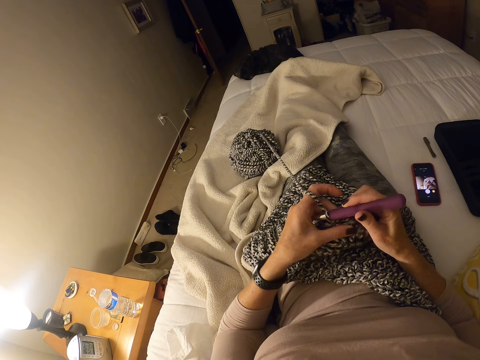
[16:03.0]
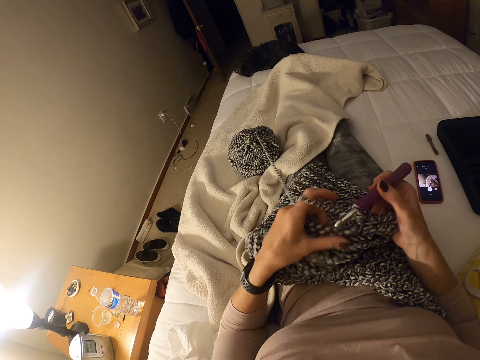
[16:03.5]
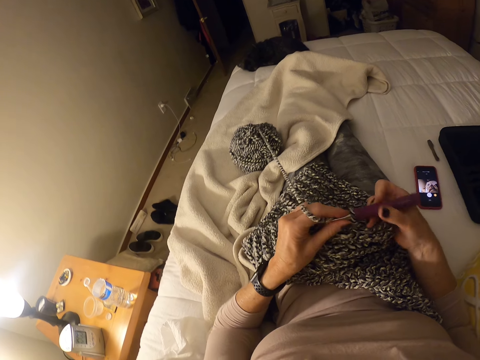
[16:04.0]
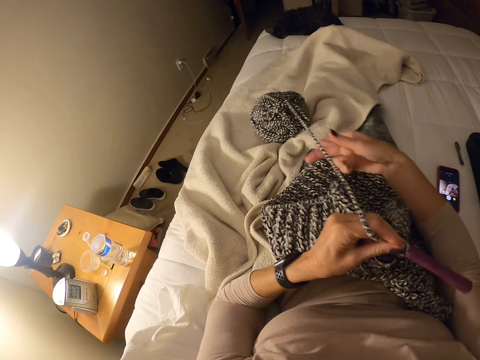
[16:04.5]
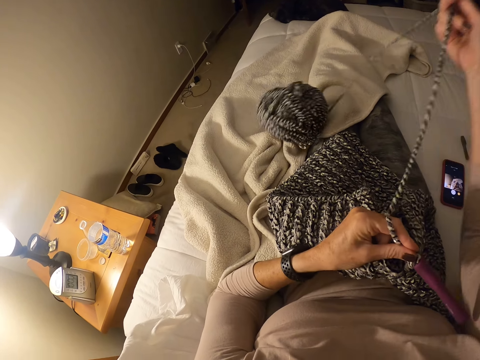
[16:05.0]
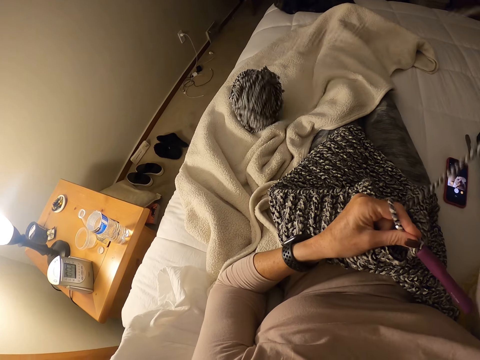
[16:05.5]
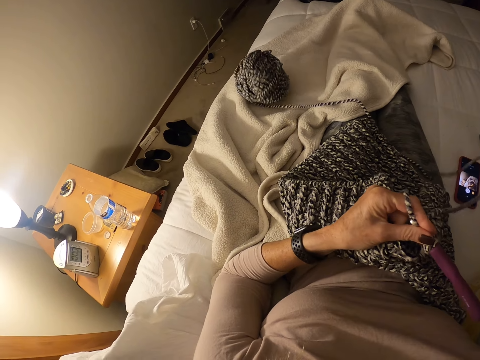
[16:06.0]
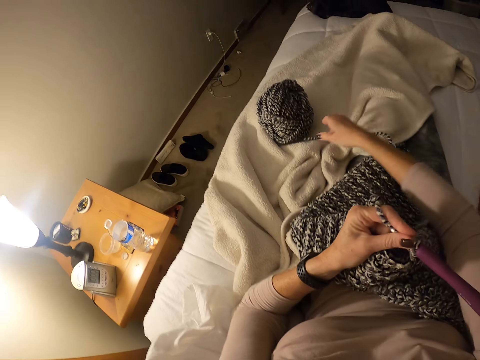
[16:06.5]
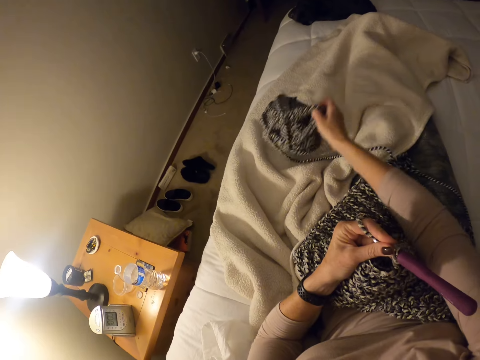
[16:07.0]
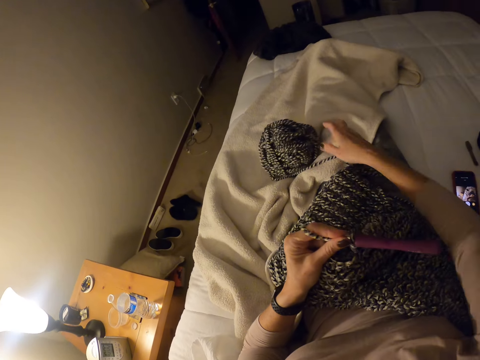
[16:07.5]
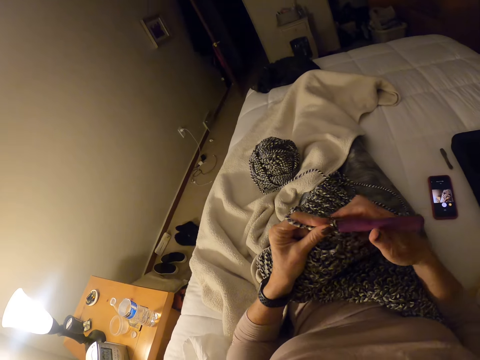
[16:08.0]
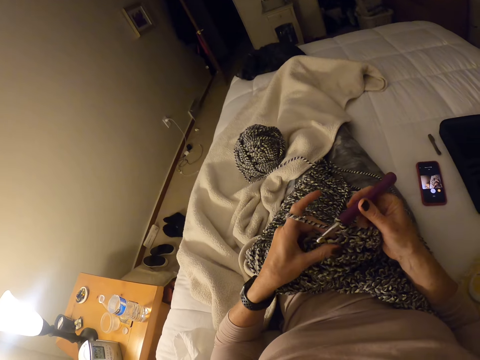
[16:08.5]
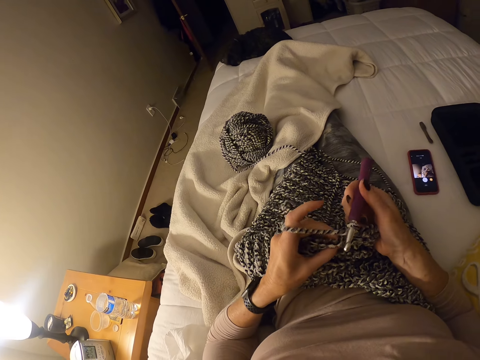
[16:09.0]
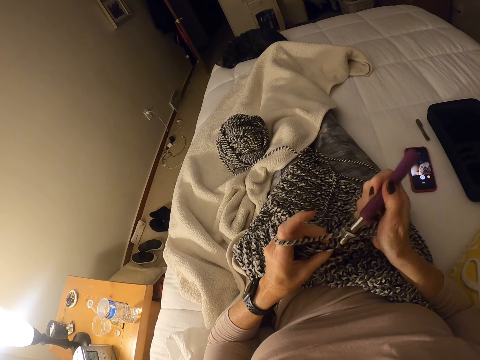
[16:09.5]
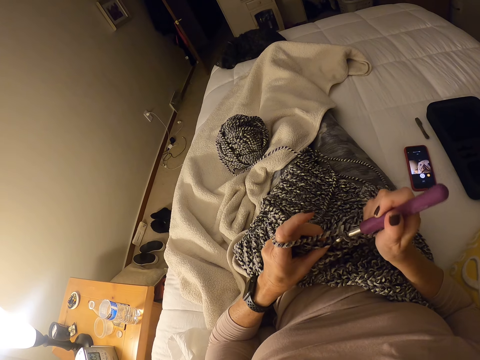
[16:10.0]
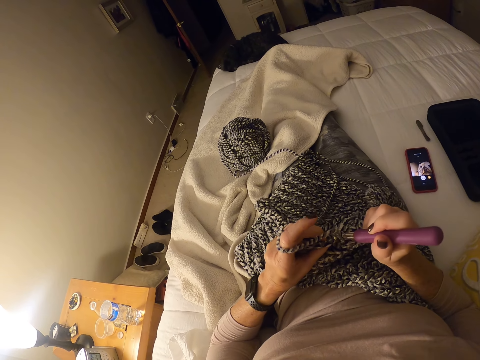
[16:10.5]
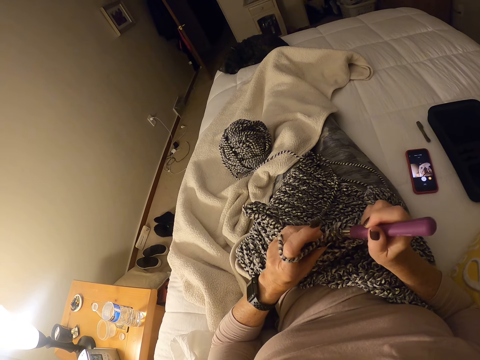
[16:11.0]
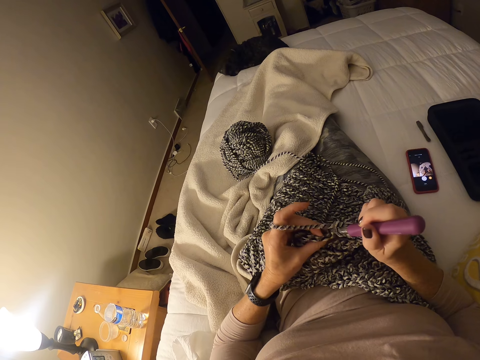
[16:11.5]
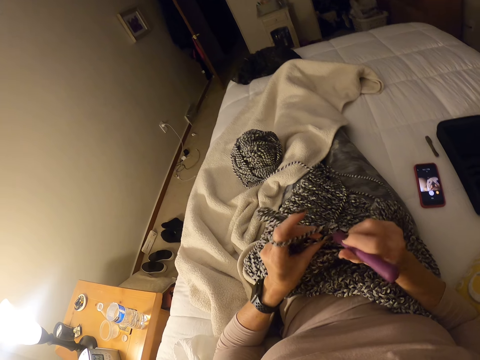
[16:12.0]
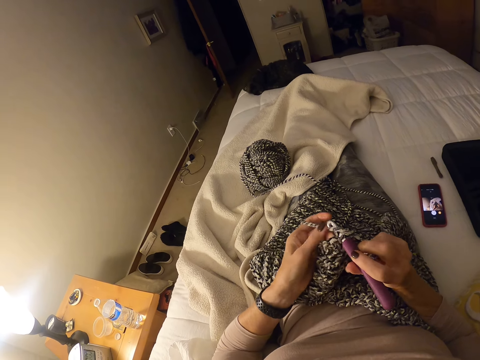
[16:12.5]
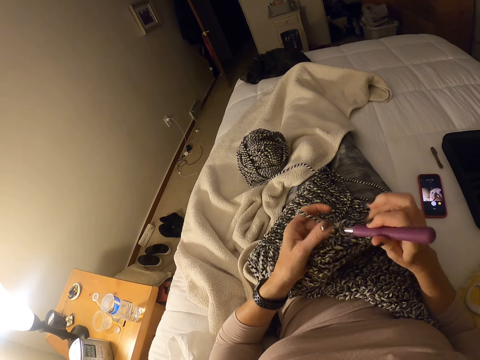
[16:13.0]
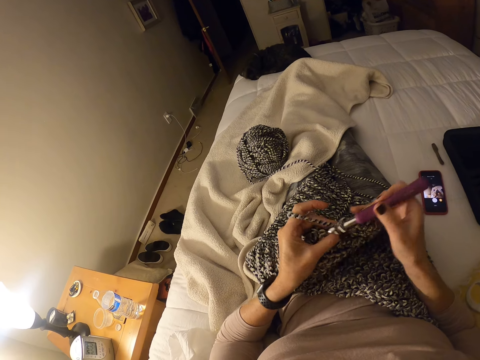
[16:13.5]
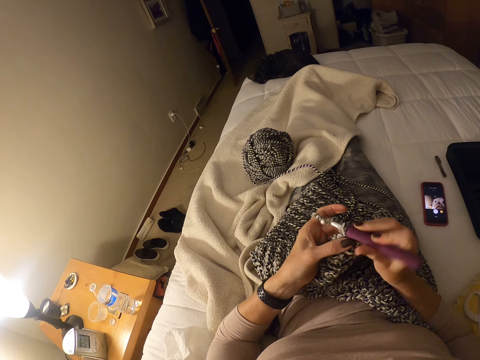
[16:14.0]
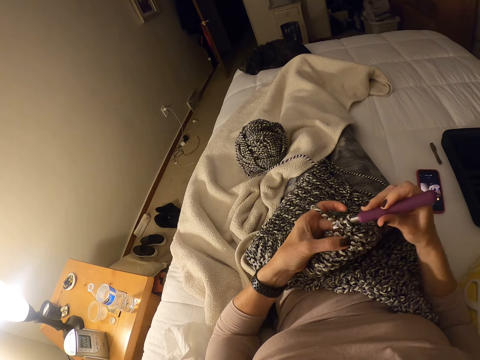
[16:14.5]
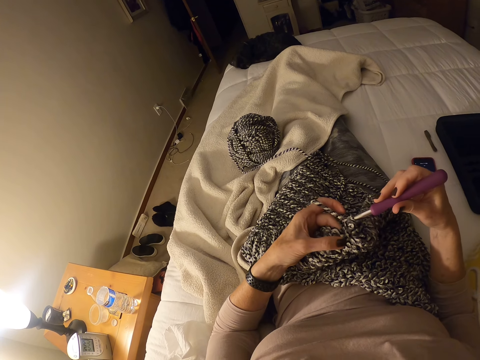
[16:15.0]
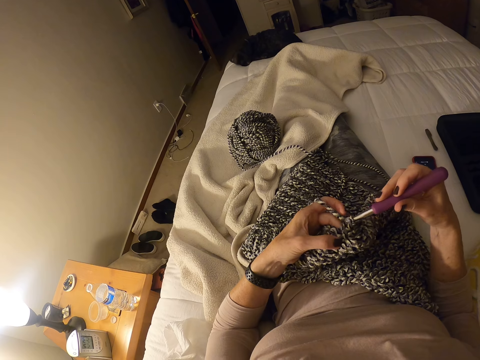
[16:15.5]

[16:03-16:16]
The camera wearer pulls the yarn on the bed. She holds the crochet hook with her left hand. She knits a cloth. She holds the crochet hook with her right hand. She continues to crochet.

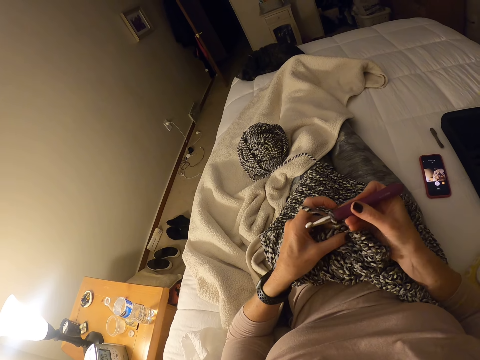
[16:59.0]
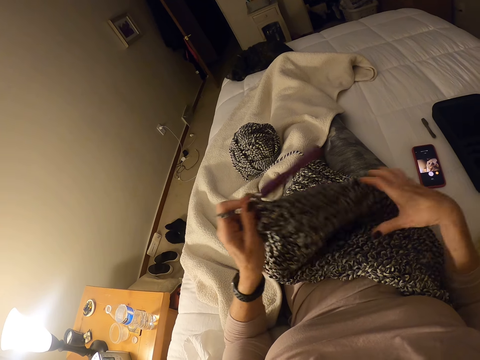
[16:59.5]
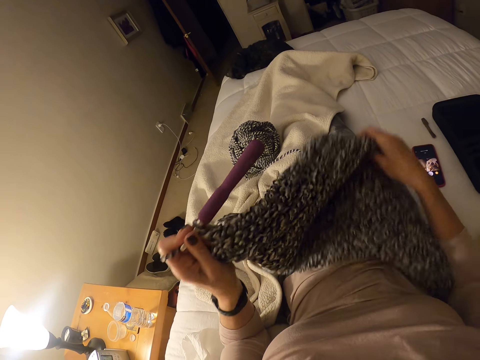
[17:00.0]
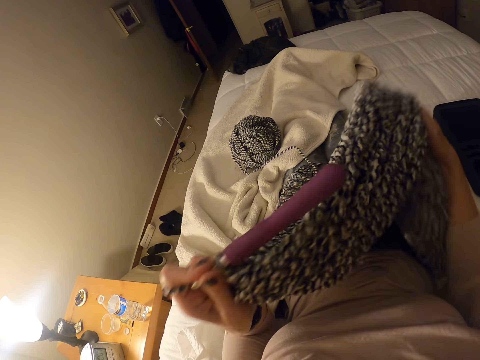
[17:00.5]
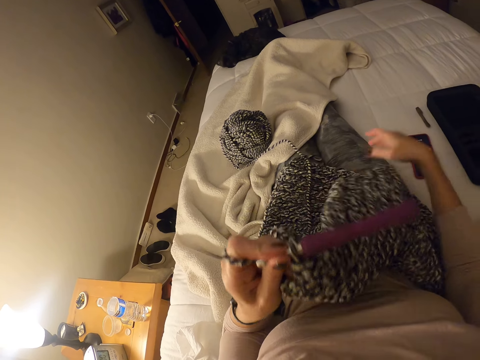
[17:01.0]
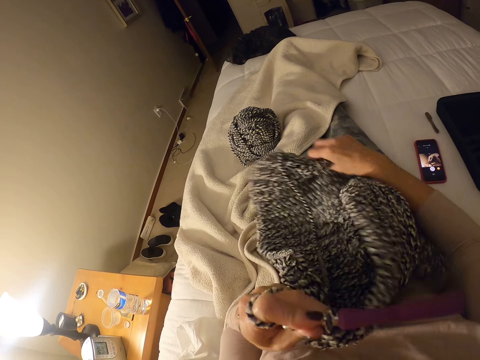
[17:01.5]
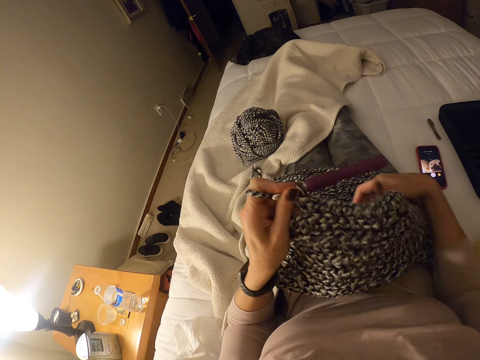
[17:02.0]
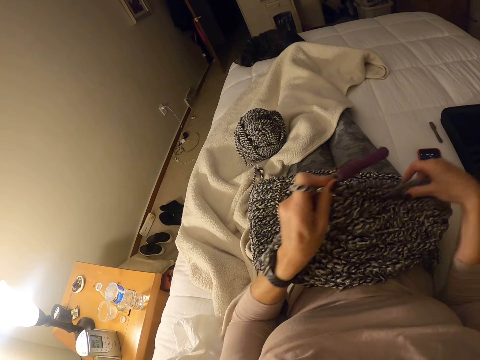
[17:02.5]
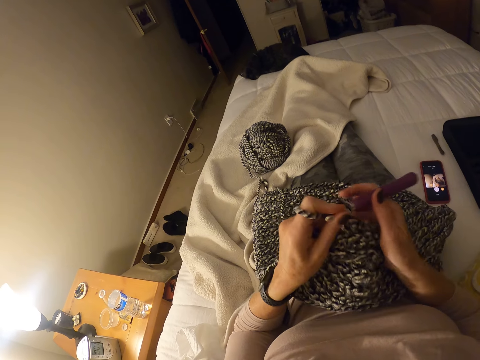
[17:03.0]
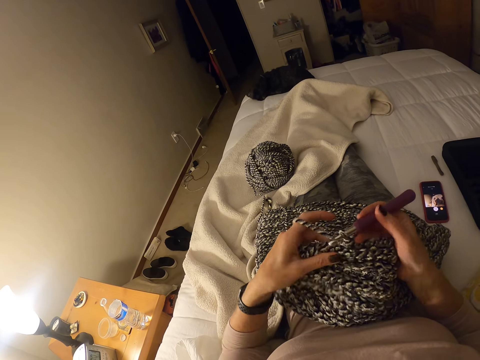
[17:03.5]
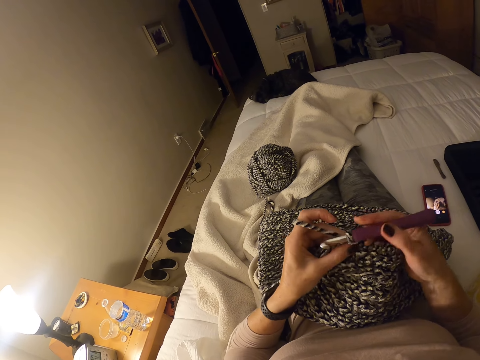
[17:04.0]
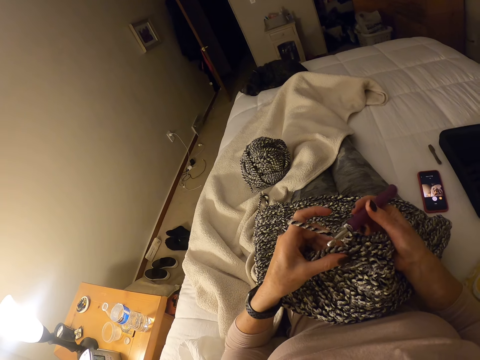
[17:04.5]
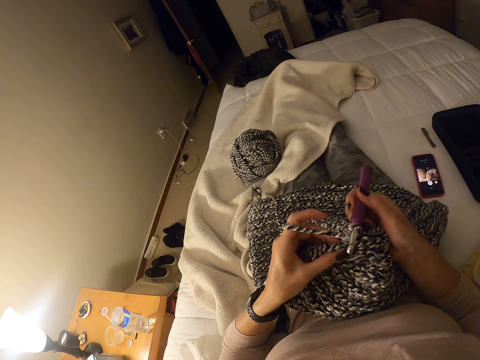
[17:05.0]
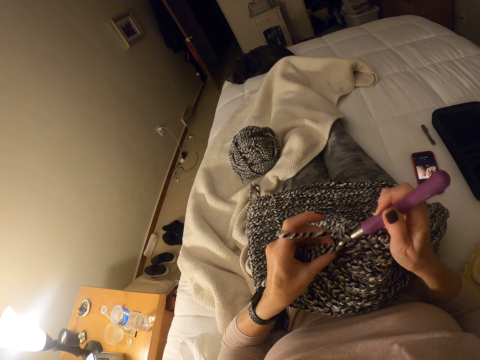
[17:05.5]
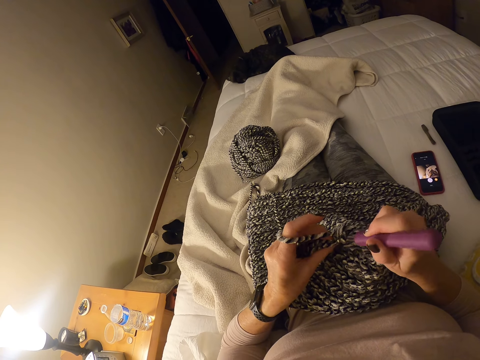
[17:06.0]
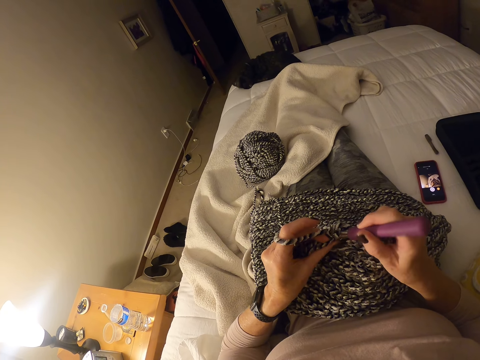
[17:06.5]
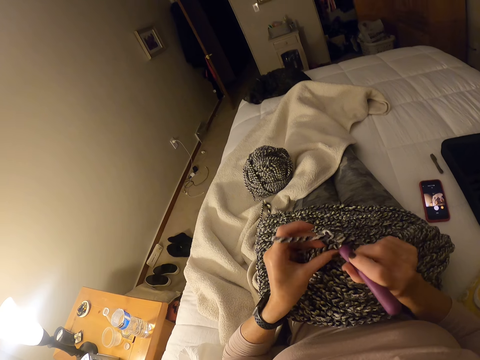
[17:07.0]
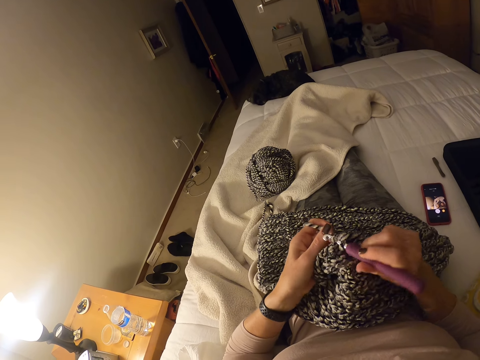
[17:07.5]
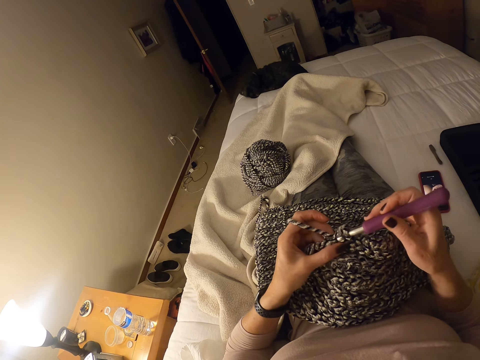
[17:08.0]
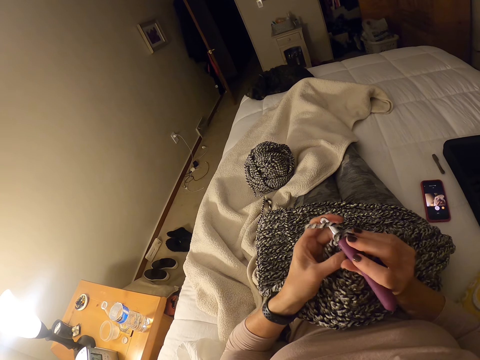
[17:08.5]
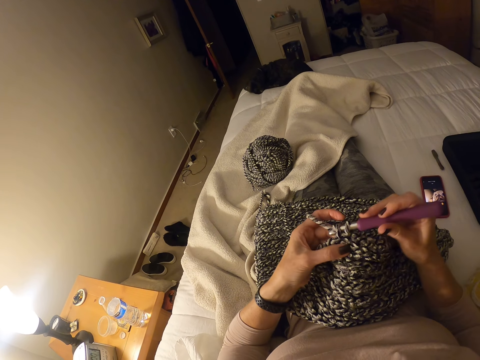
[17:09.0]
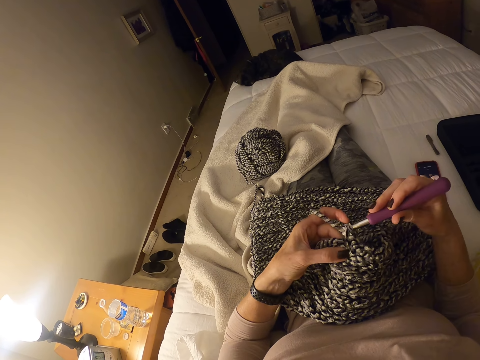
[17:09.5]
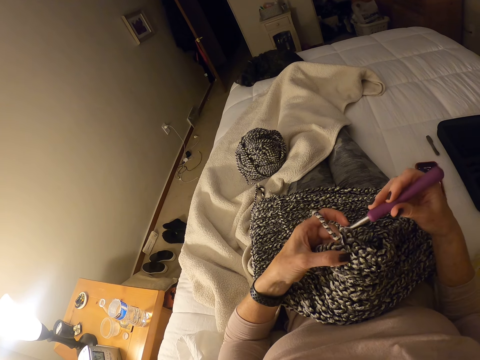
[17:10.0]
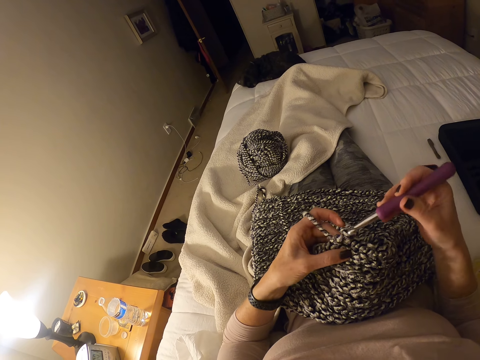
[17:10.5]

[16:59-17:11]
The camera wearer turns the cloth. They stretch the crocheted material. They knit the cloth. They continue to crochet.
